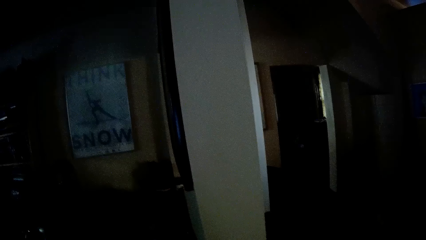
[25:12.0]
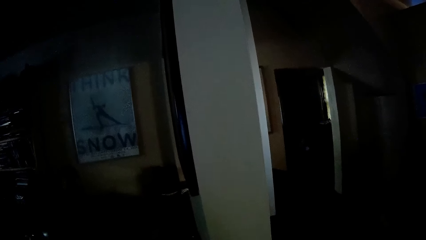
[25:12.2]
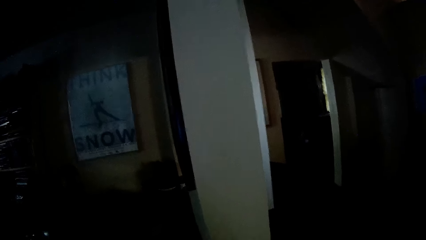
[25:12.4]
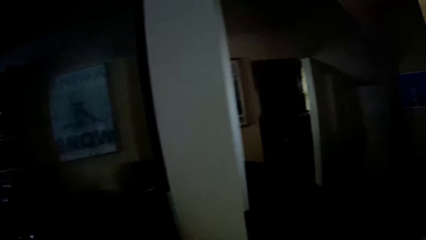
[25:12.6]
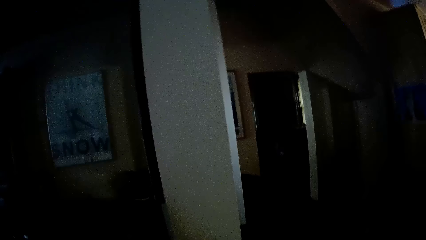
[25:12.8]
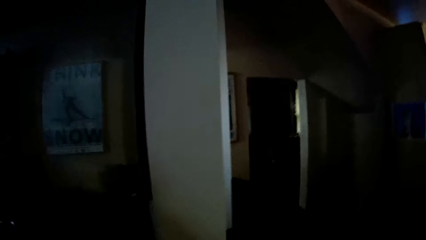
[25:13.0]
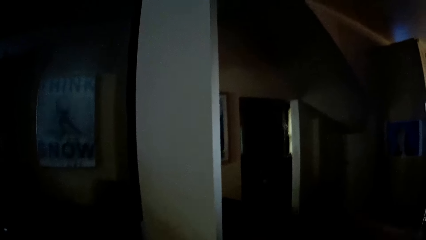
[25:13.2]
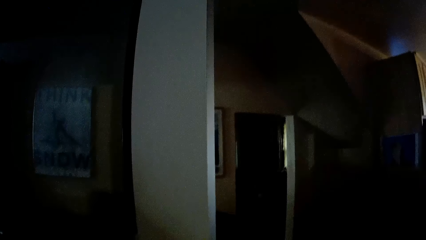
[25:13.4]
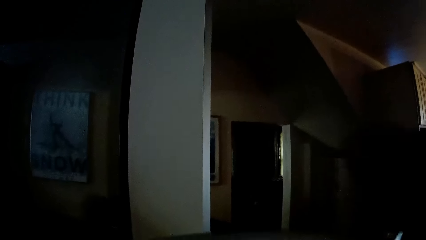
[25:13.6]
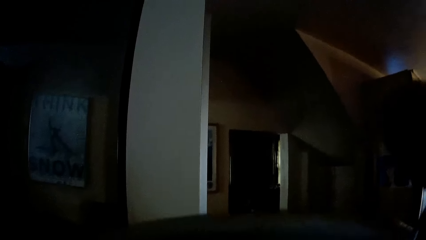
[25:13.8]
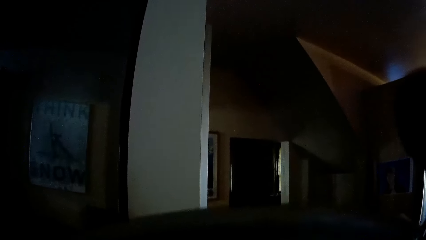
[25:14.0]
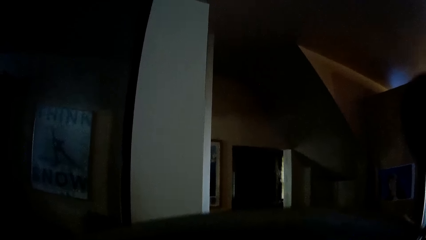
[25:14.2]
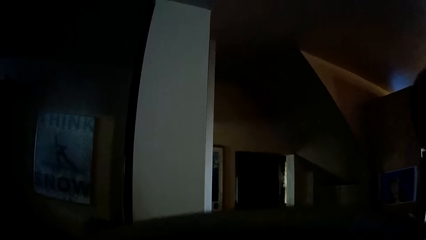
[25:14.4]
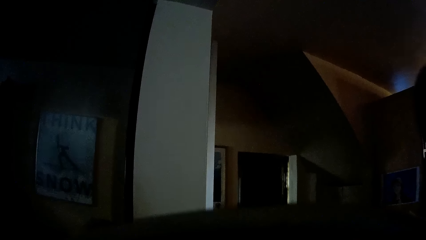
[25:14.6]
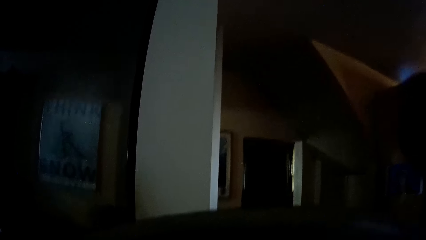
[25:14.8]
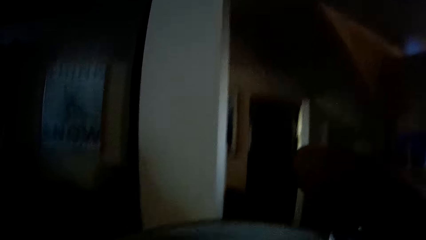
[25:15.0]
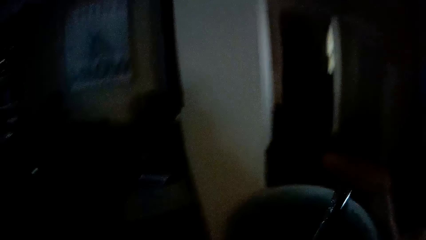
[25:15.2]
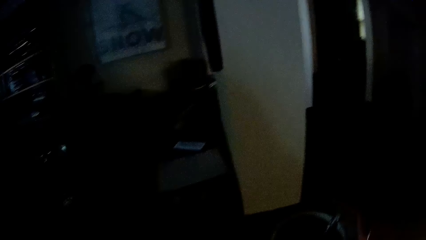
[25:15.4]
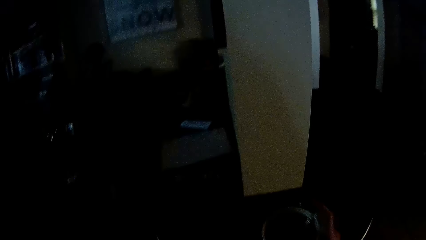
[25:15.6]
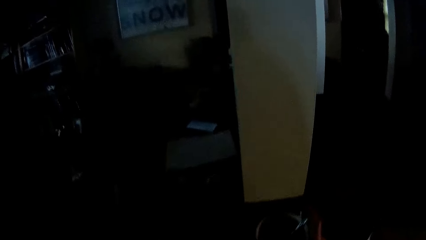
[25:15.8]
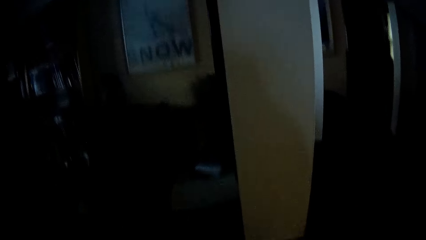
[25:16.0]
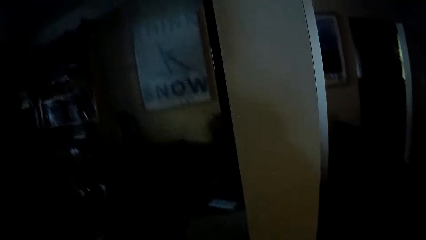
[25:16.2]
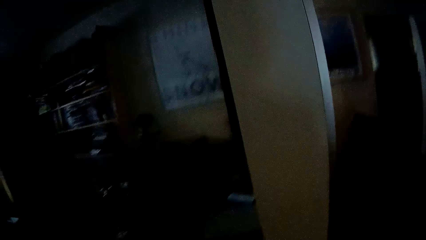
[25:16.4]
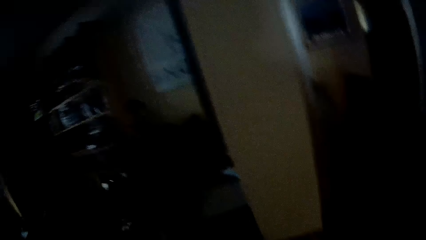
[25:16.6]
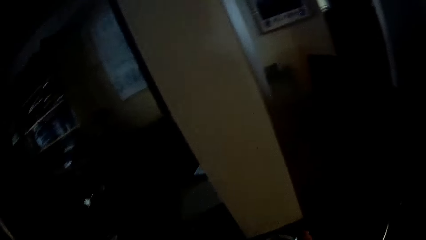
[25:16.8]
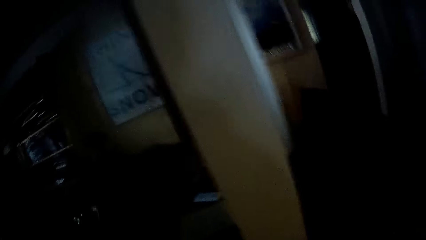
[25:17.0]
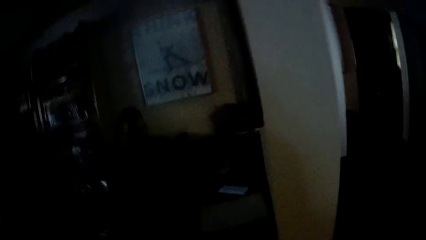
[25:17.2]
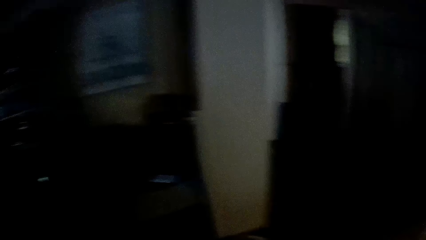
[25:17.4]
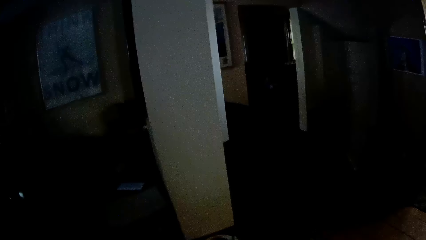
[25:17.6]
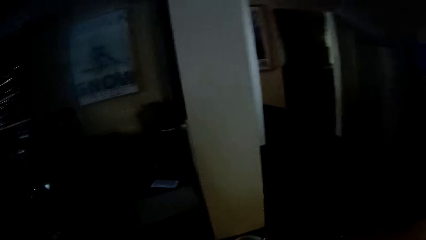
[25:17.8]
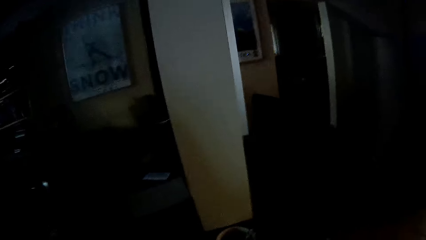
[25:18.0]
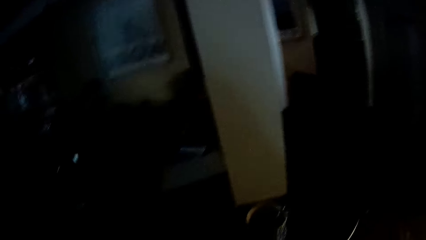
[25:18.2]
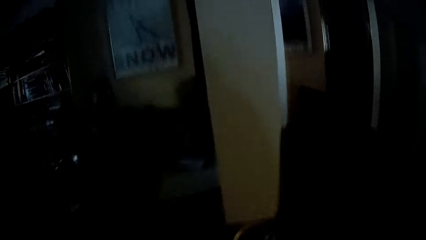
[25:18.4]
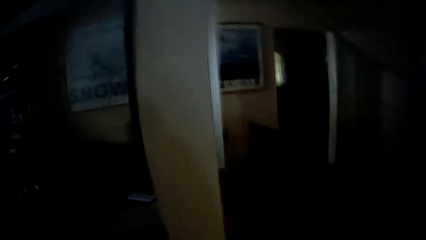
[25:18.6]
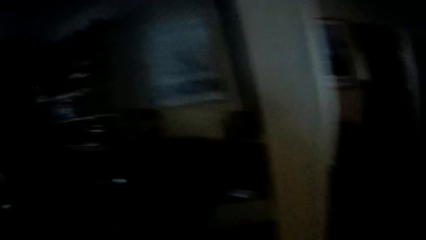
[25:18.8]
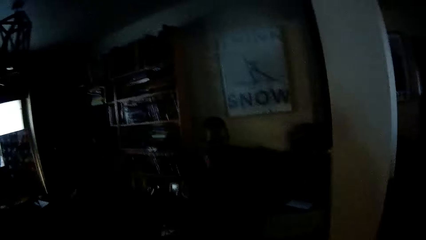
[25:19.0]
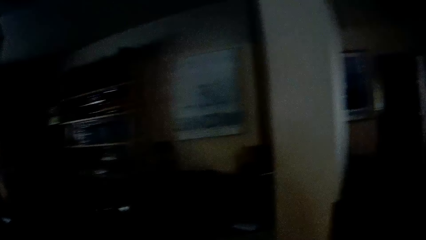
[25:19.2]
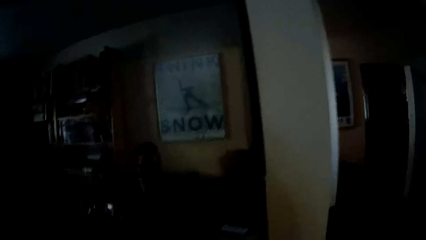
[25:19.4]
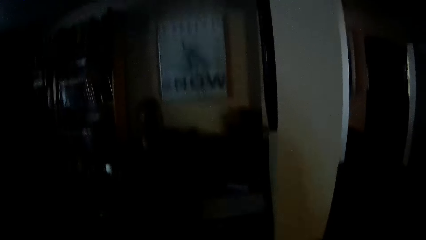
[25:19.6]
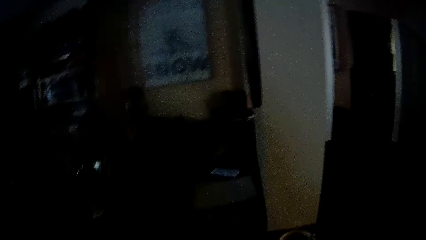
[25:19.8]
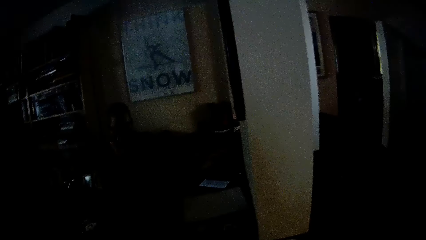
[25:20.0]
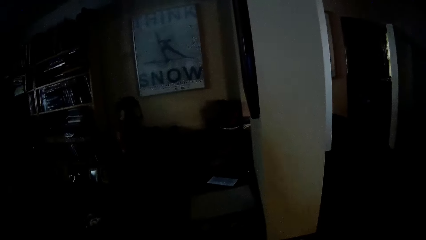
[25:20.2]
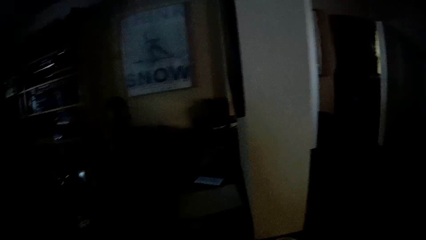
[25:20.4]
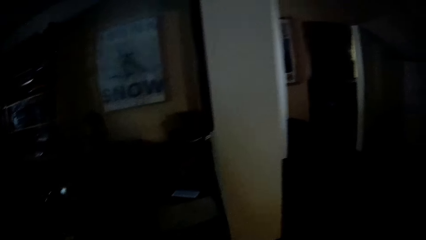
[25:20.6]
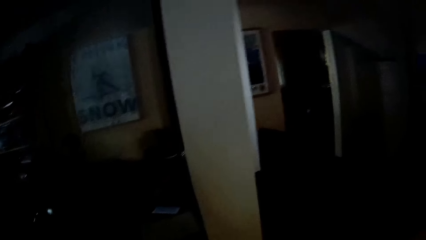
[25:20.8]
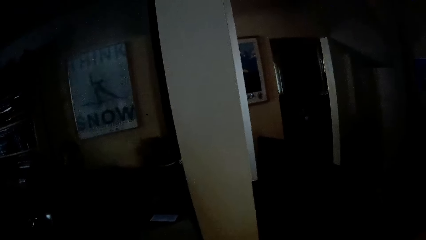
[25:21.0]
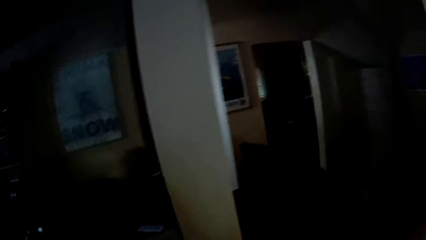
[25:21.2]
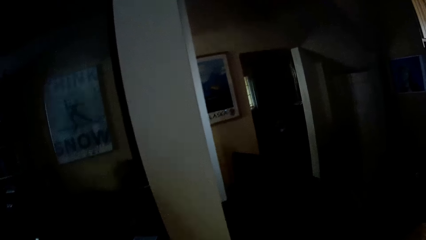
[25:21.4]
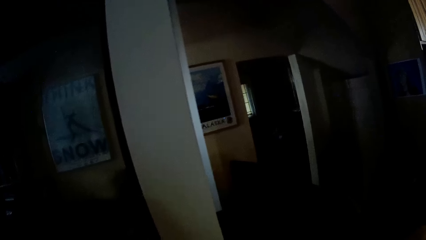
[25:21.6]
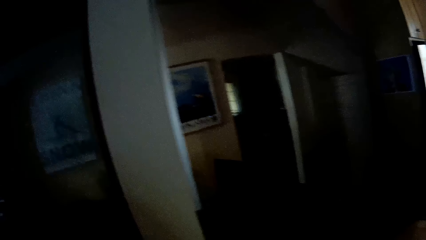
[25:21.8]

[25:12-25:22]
The camera wearer drinks from a cup. They stare at a person.

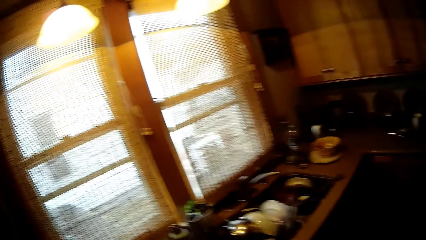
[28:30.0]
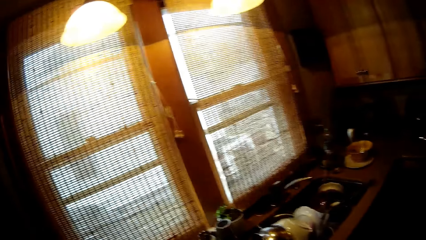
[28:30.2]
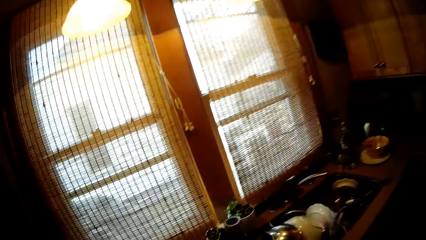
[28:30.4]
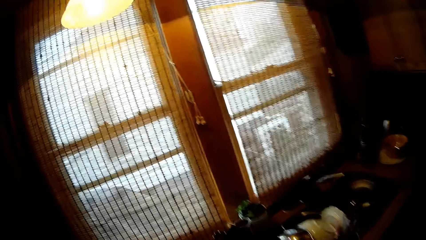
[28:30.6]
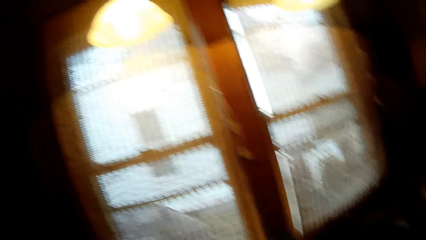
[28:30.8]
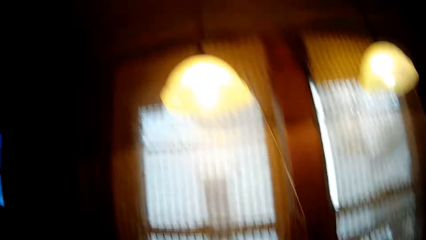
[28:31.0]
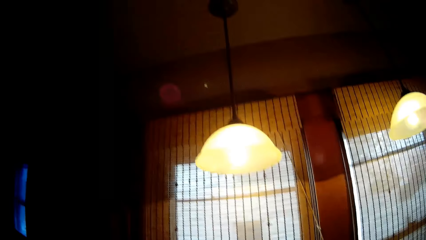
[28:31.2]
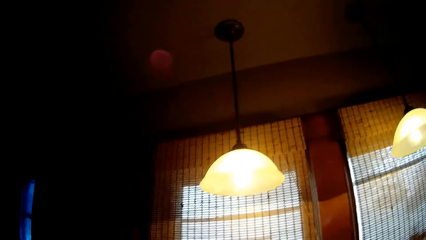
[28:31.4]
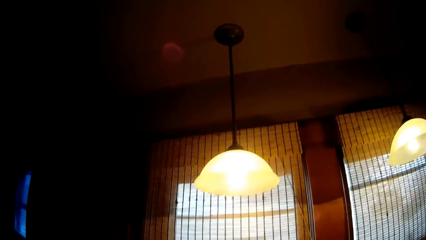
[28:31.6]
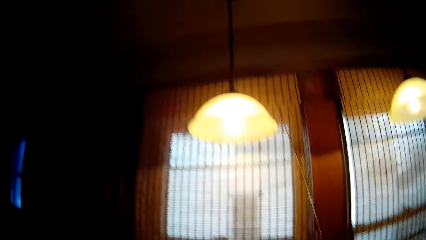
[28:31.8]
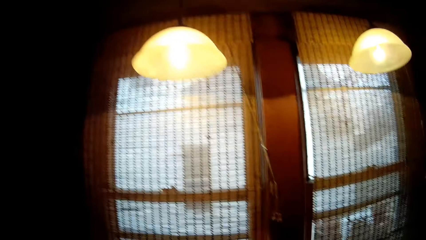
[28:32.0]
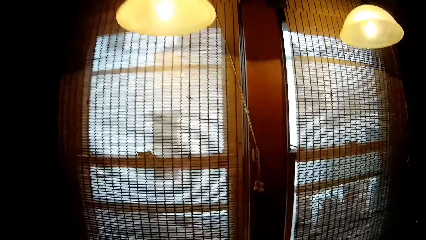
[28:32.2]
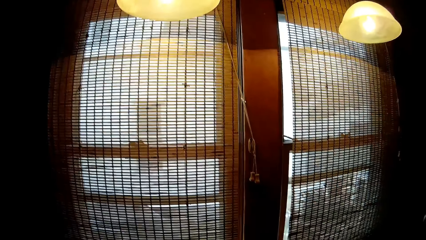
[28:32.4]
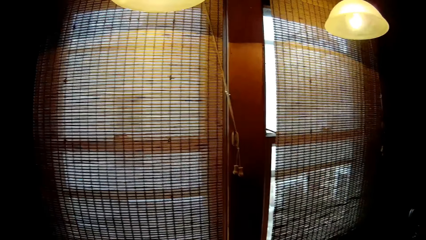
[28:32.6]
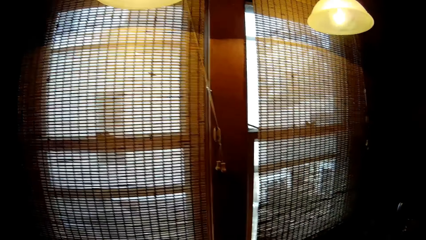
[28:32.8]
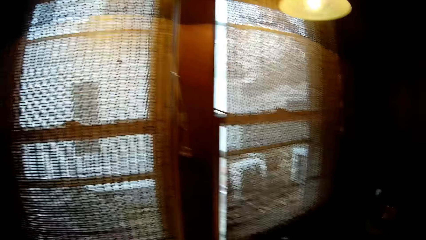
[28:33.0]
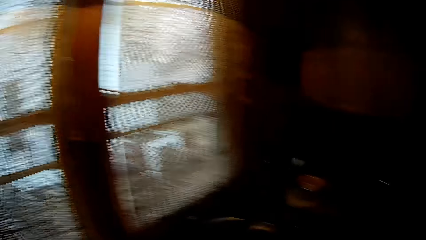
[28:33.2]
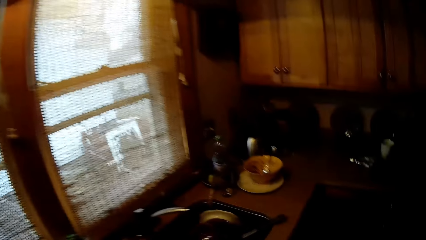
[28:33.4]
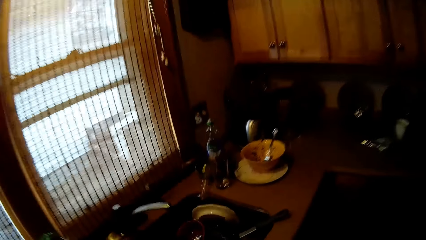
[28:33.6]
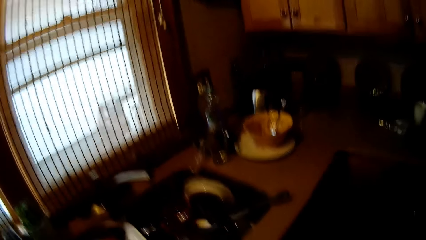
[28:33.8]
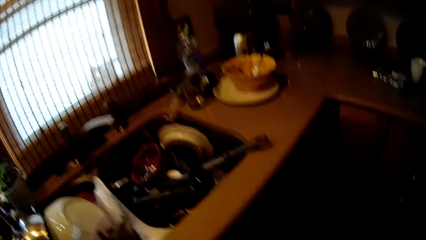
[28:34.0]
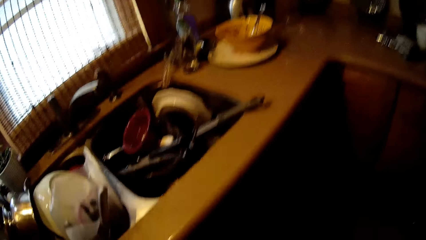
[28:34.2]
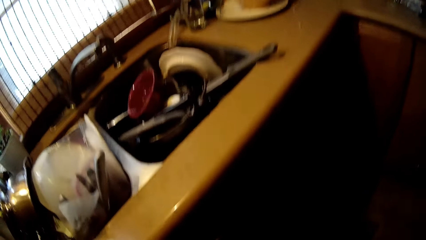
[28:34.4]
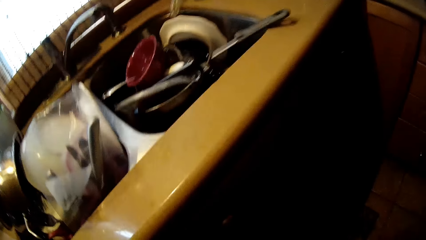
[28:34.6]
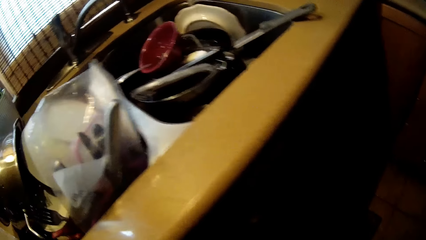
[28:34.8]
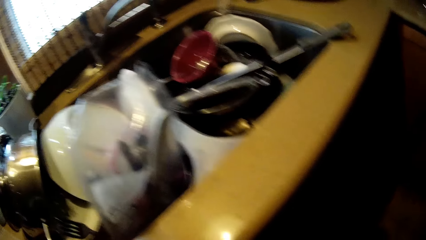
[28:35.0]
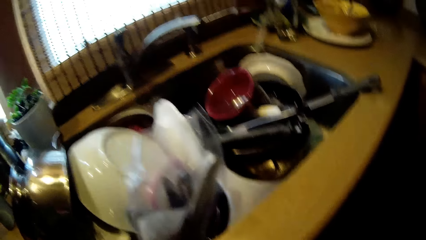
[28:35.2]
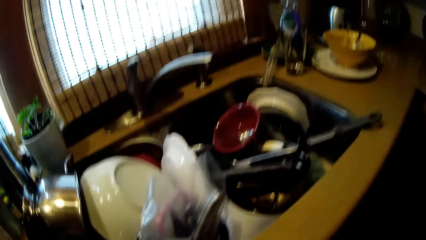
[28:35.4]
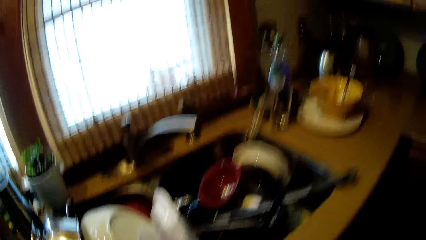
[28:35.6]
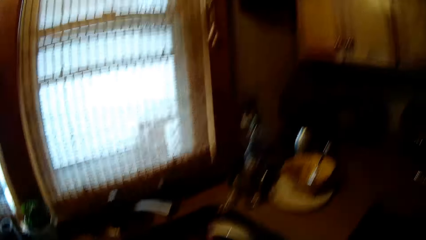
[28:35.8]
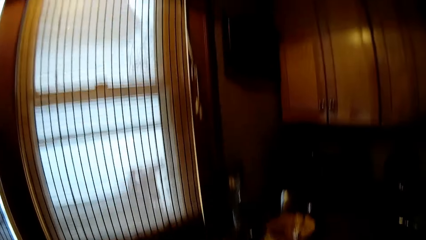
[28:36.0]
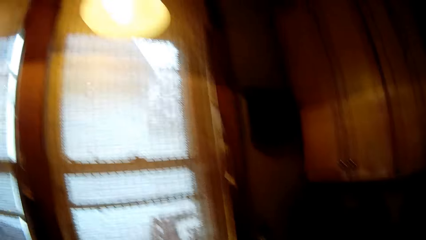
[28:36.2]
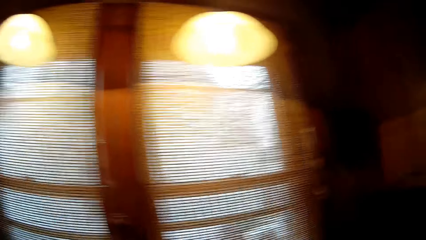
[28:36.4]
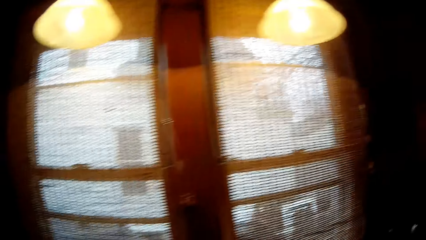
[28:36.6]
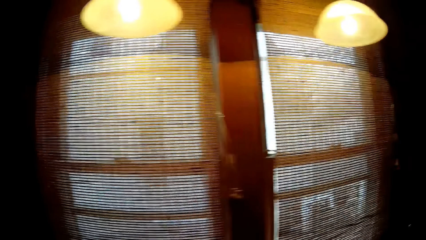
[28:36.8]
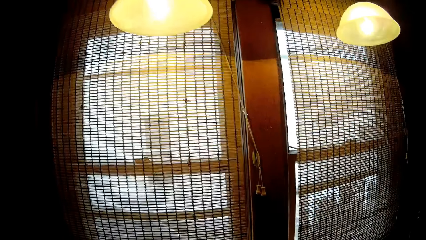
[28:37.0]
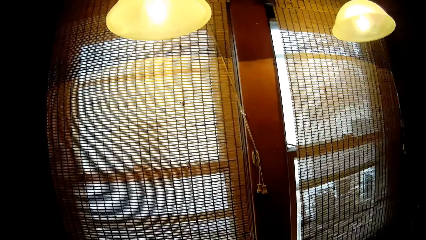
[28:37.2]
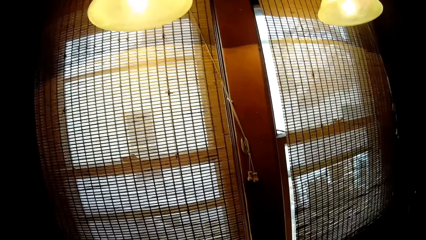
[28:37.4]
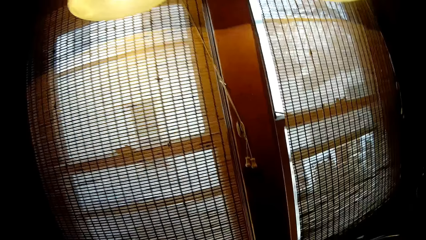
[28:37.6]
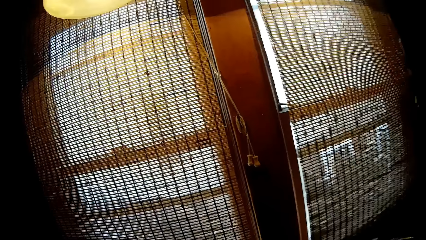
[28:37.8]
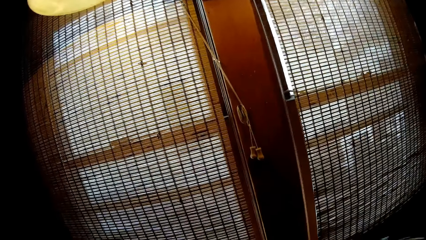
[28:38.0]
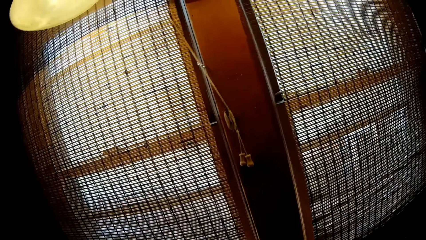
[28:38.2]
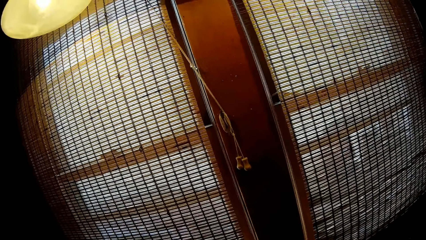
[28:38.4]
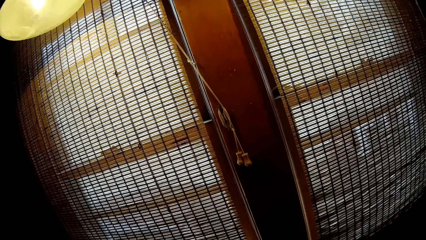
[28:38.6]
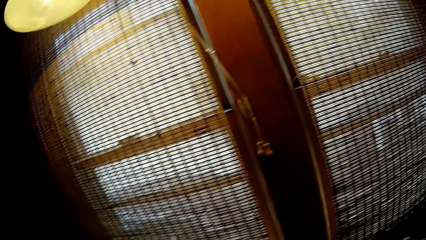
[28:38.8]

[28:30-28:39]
The camera wearer looks around. They bend forward, stand straight, and look around.
